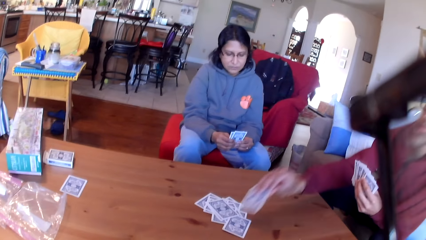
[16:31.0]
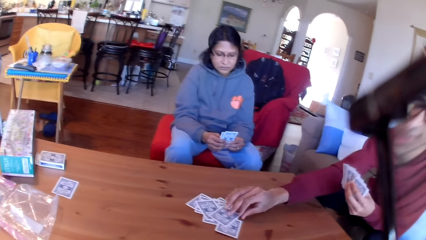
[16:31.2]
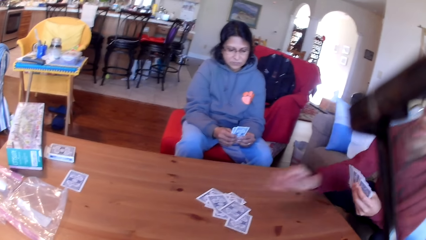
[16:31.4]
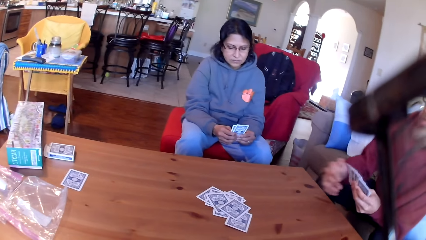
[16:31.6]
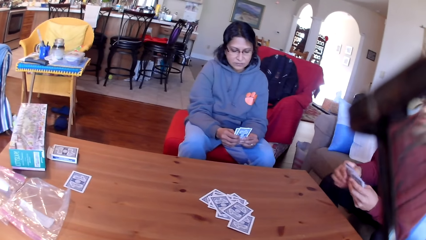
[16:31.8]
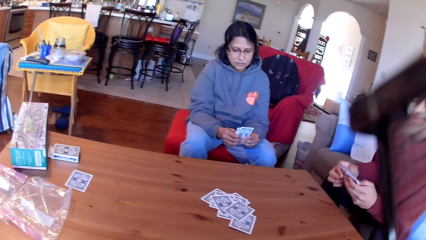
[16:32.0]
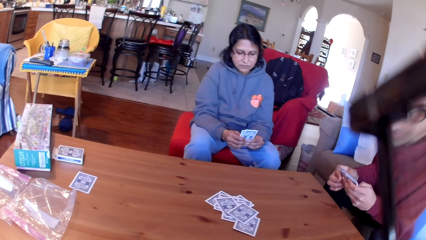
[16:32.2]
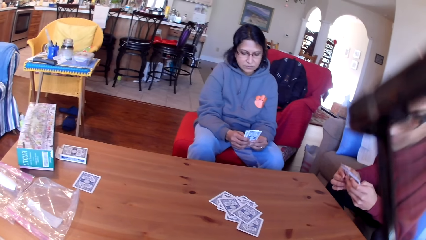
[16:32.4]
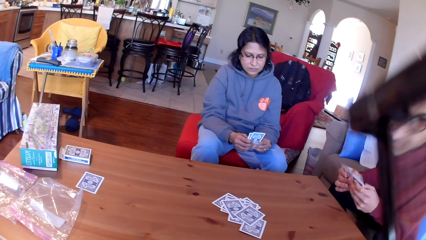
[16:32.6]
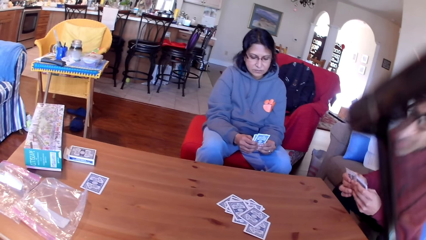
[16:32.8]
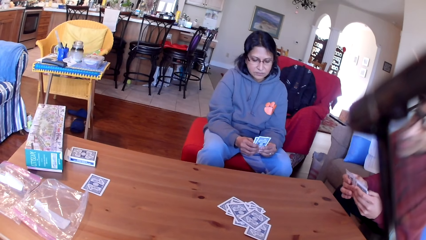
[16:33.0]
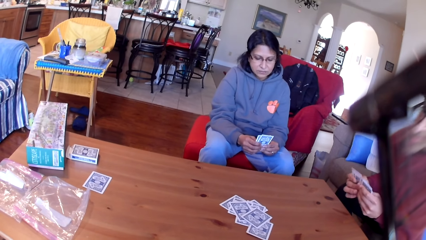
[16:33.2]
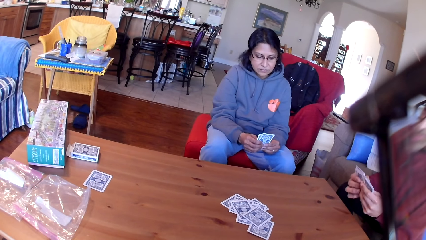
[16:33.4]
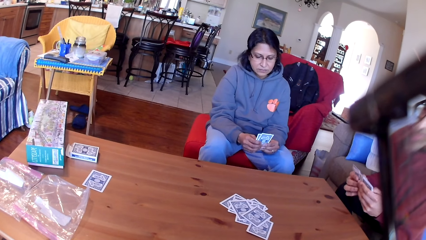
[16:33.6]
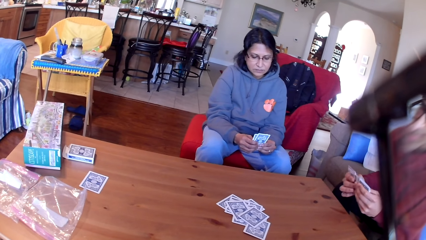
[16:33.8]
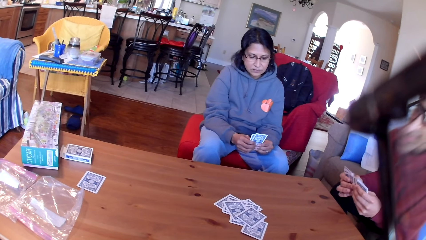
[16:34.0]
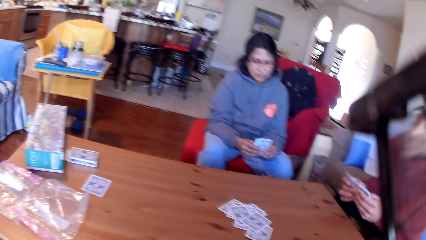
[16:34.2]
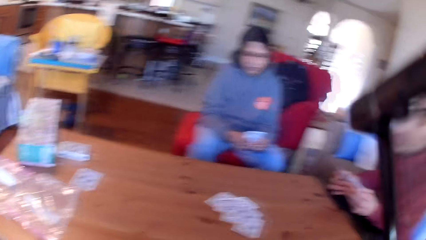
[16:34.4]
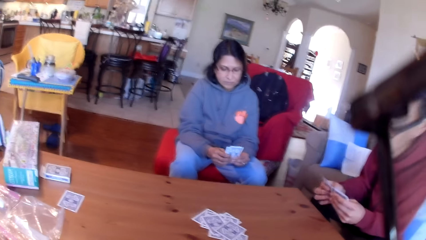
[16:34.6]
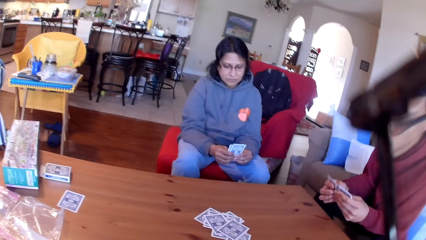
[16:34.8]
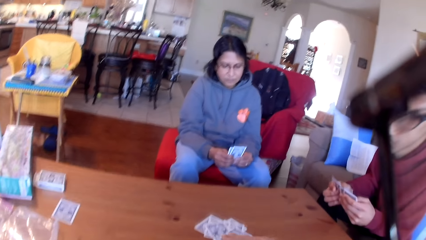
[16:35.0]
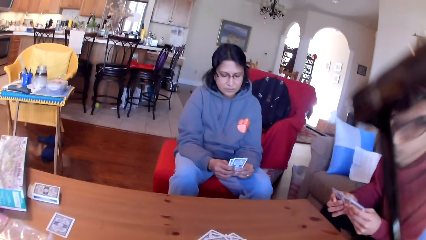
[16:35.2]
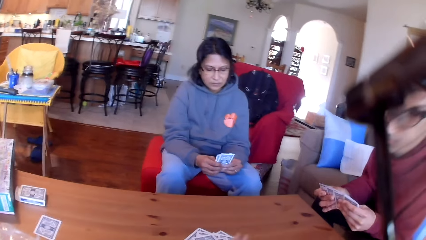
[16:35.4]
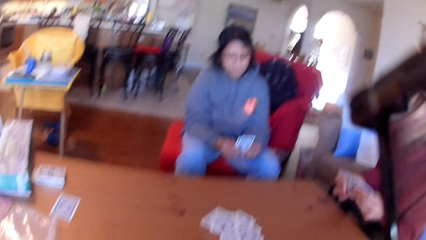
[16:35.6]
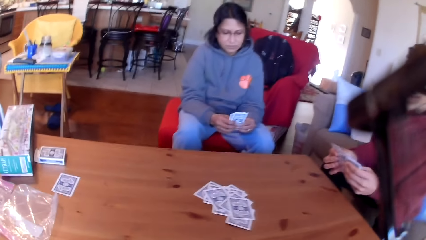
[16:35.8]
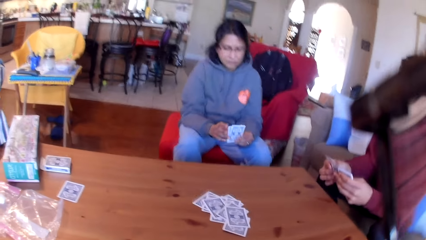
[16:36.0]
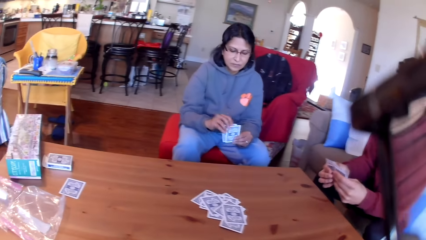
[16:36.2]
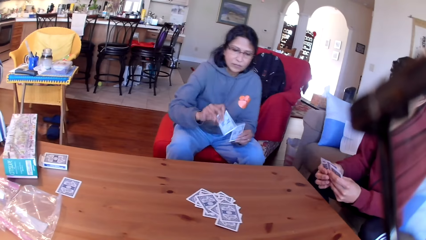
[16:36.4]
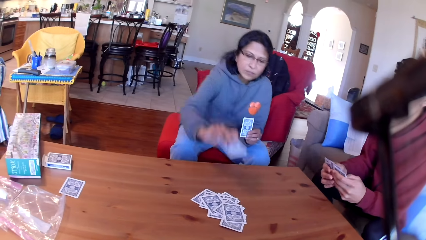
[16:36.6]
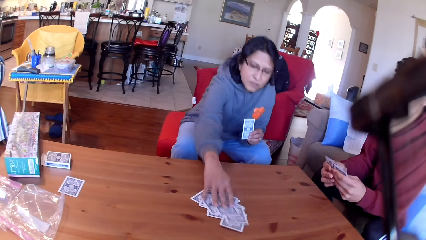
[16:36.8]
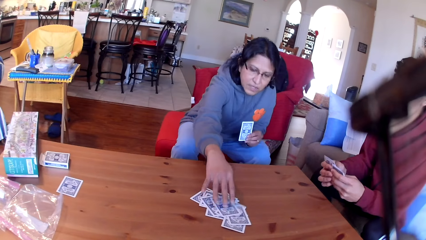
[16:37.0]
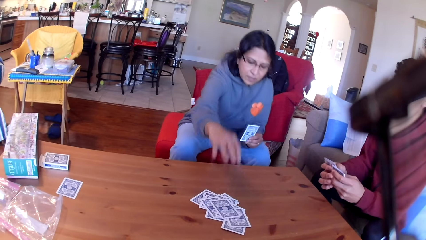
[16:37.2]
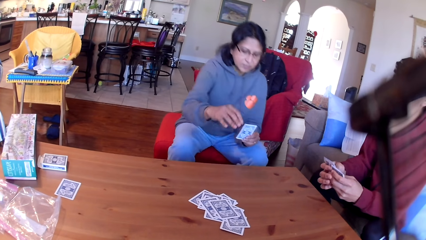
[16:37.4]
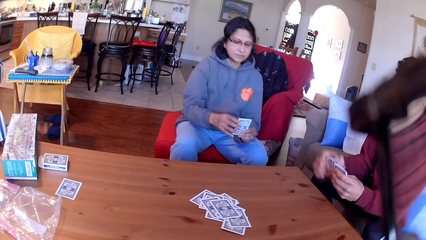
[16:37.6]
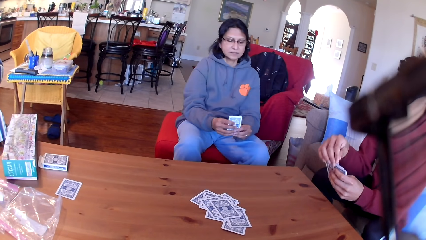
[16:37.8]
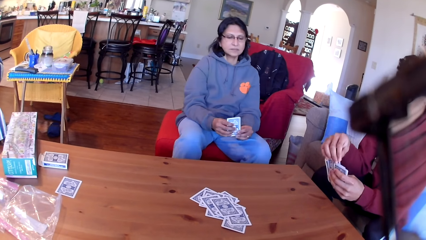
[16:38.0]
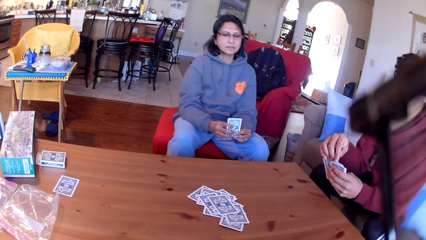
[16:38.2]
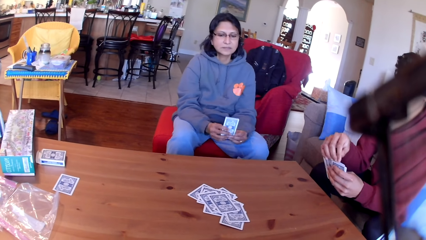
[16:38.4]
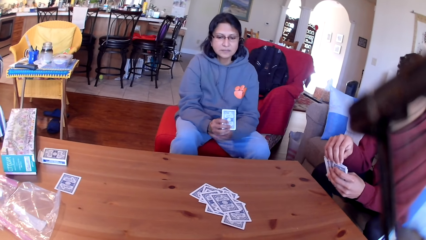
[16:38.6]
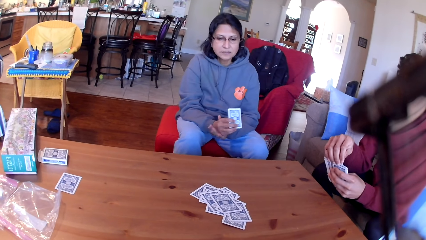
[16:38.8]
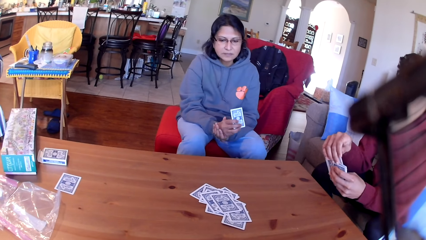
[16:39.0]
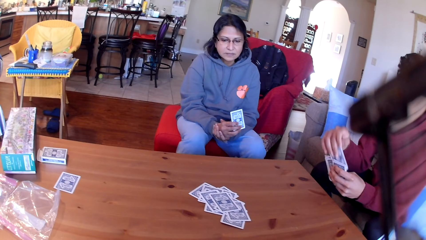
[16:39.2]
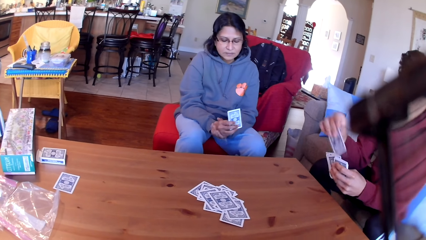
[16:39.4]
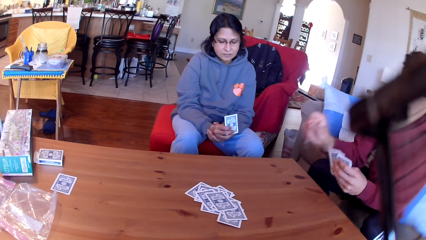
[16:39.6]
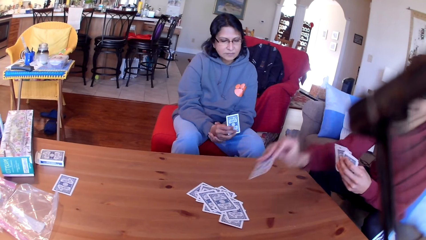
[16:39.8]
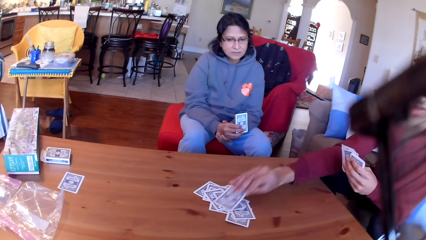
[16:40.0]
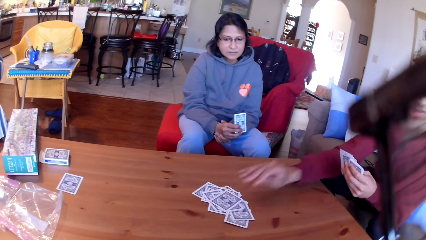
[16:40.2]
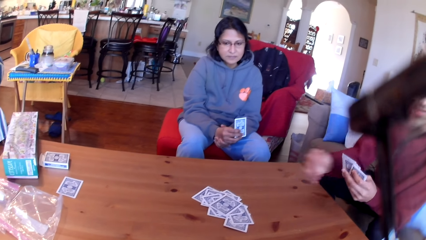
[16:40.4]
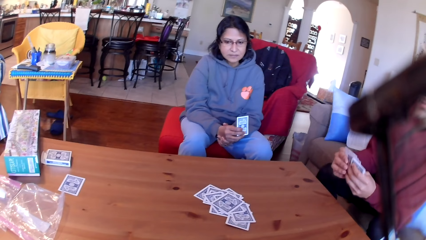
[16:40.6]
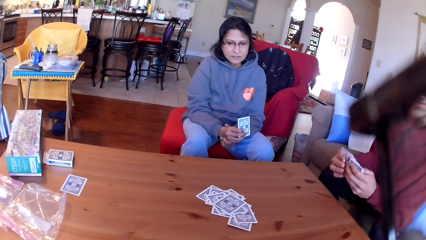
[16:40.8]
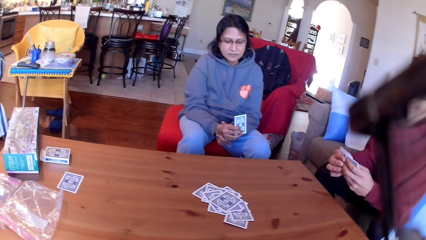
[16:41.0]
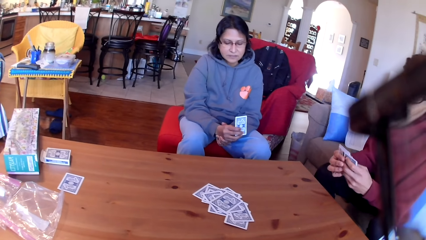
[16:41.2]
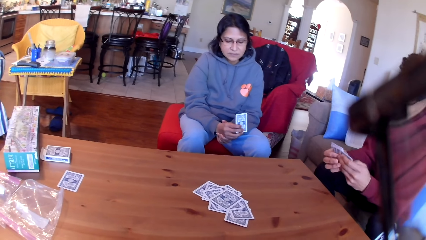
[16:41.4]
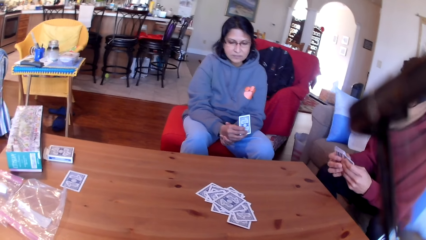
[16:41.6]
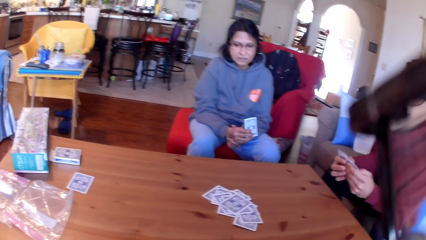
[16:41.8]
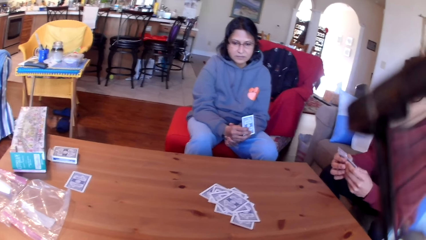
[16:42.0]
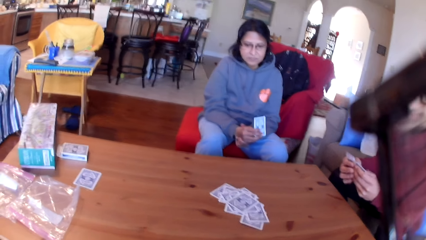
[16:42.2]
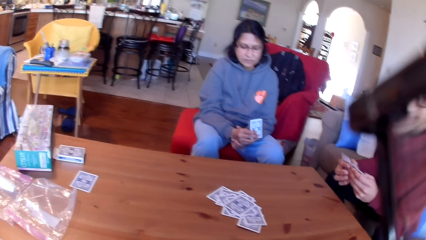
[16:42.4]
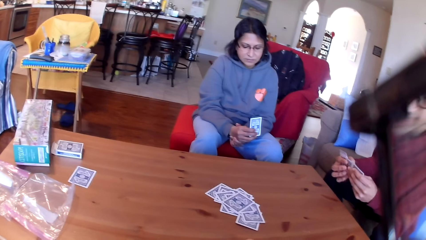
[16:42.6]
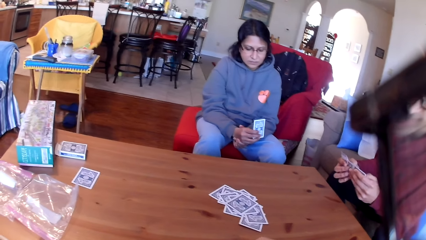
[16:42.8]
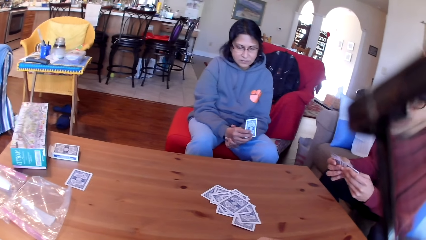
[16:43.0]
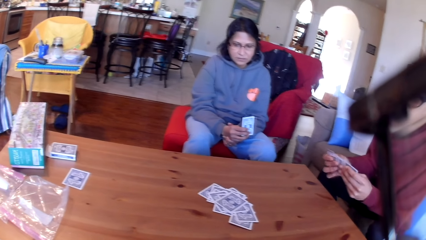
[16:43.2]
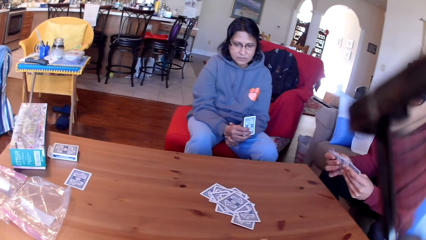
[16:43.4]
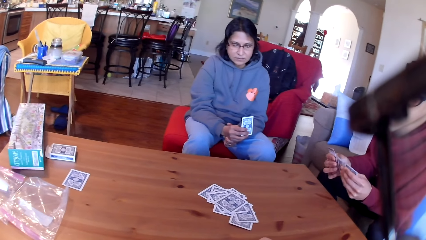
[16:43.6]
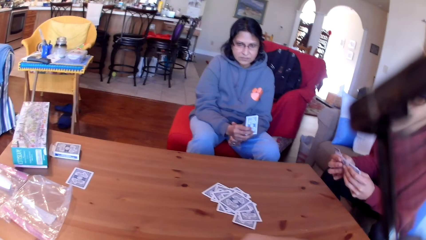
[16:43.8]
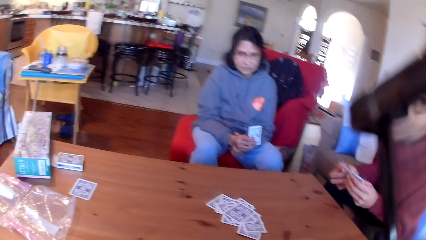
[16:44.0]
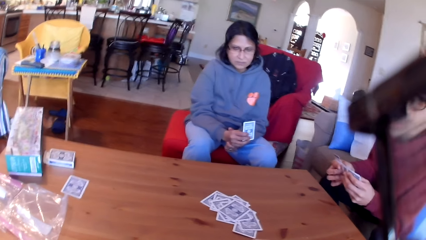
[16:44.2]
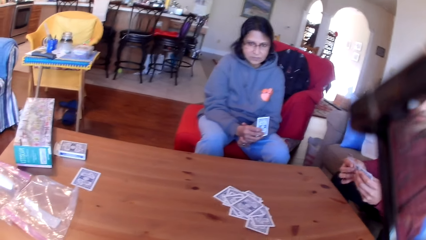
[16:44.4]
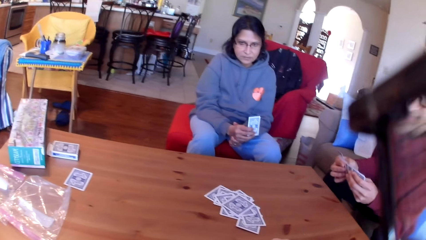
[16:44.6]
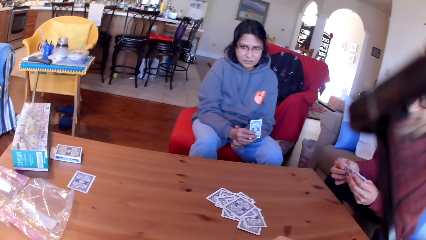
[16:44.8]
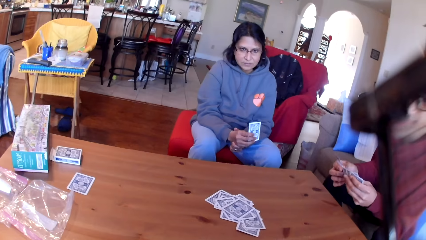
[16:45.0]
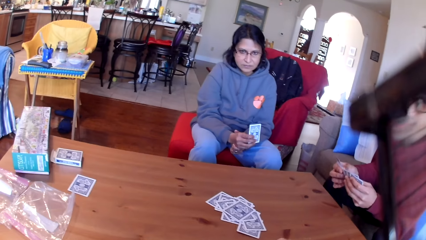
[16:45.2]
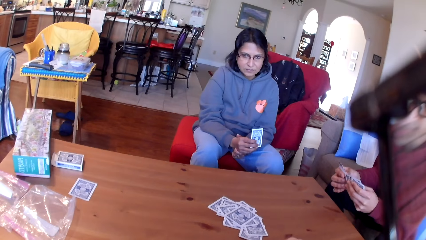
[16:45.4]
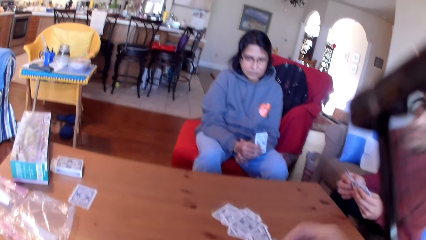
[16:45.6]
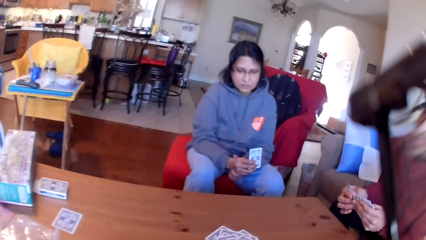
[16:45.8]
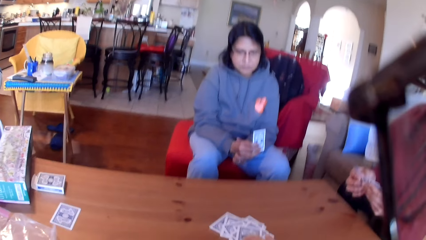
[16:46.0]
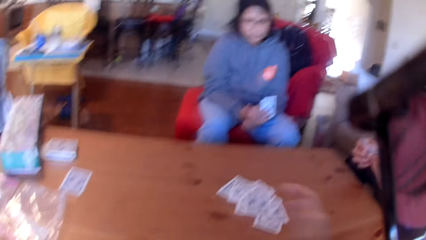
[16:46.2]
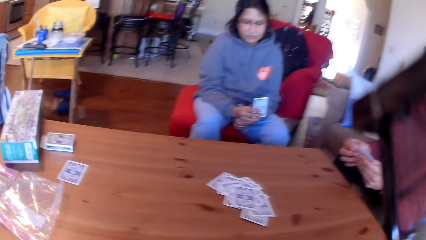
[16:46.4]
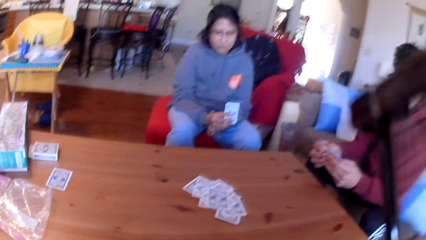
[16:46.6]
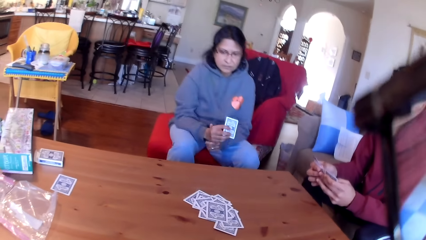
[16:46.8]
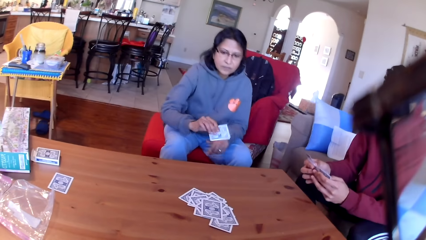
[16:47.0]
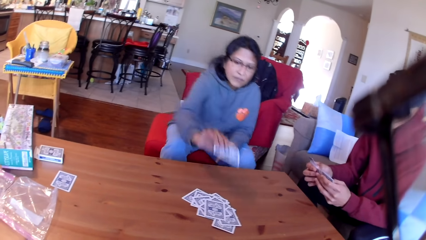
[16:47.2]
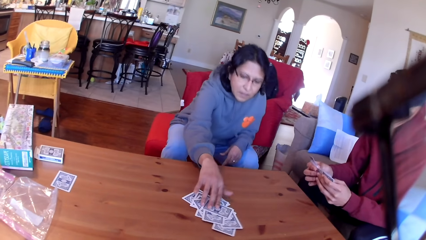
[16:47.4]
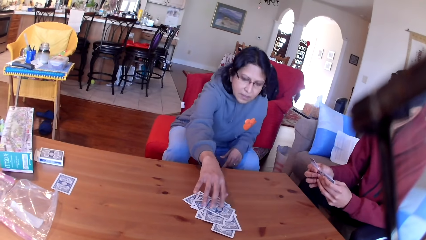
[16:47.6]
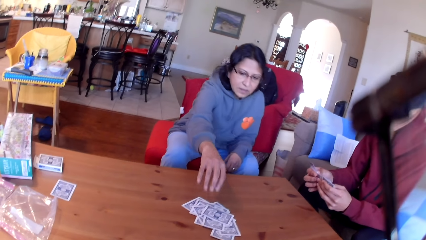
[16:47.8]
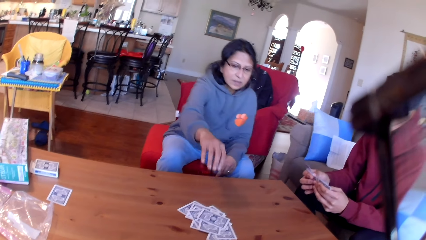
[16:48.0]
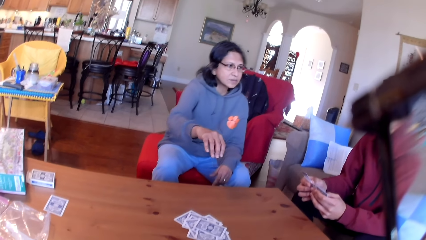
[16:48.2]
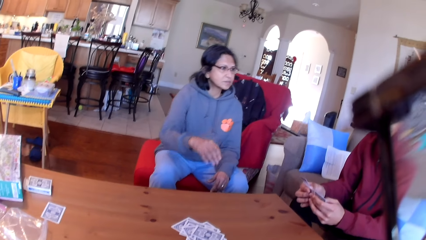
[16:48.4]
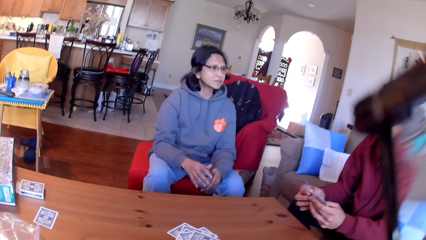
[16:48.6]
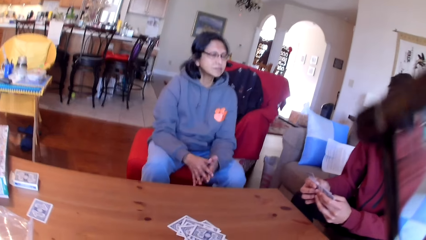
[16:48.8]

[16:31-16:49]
A man places a card on the table. A woman stares at the cards in her hands. The man moves the cards in his hands. The camera wearer places a card on the table. The woman places a card on the table. The man places a card on the table. The man moves the cards in his hands. The camera wearer places a card on the table. The woman places a card on the table.
